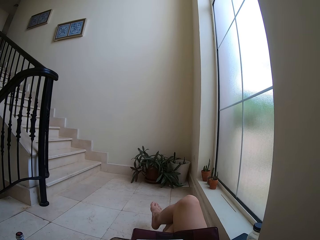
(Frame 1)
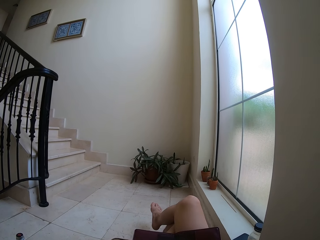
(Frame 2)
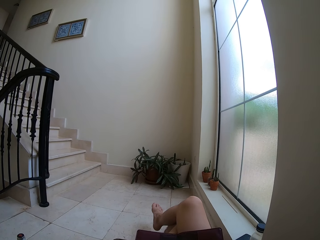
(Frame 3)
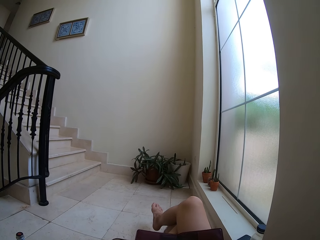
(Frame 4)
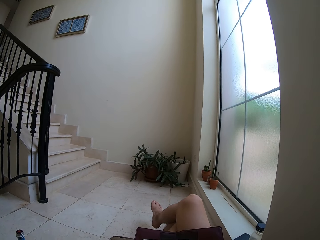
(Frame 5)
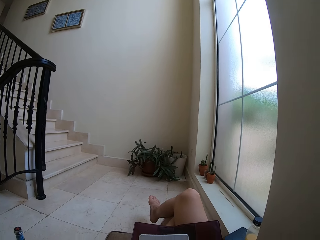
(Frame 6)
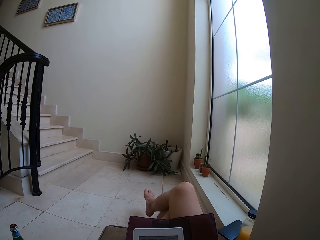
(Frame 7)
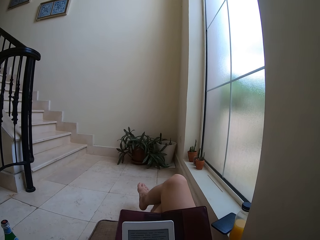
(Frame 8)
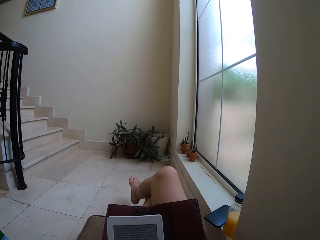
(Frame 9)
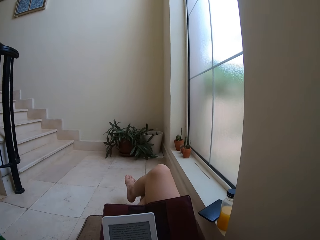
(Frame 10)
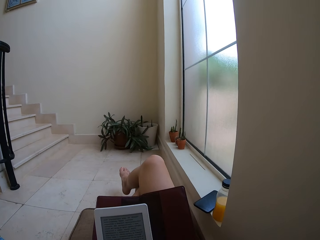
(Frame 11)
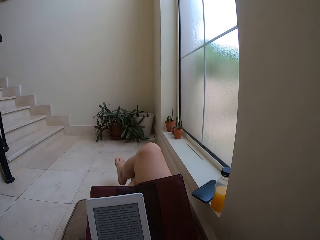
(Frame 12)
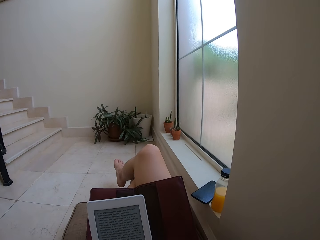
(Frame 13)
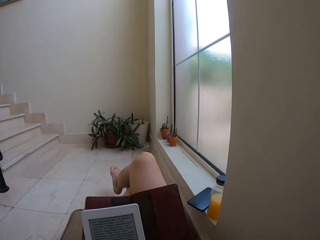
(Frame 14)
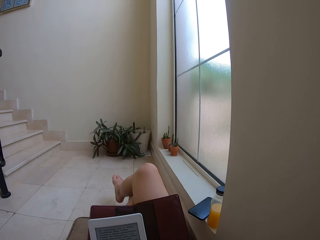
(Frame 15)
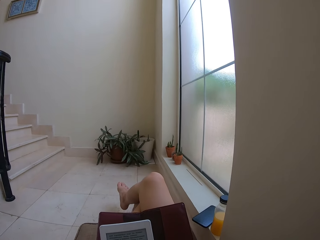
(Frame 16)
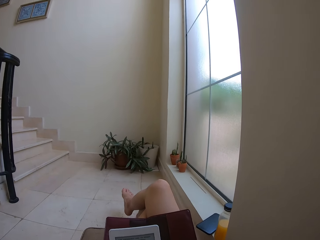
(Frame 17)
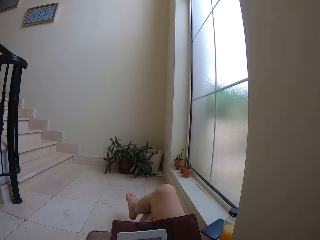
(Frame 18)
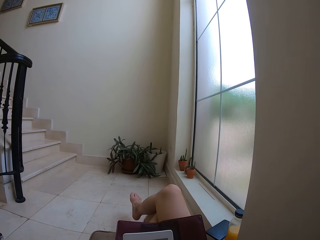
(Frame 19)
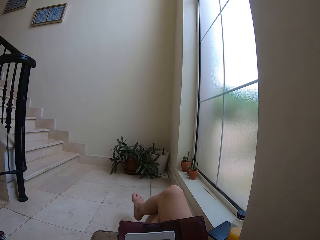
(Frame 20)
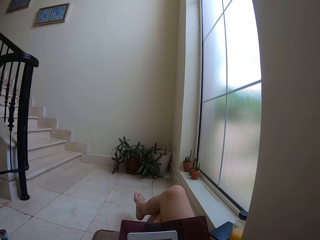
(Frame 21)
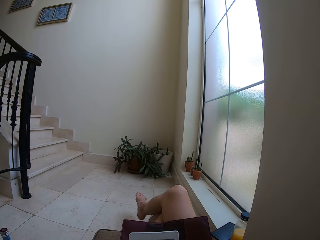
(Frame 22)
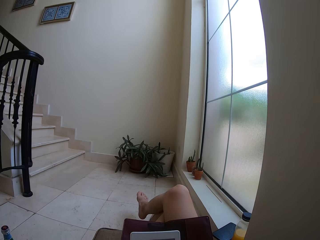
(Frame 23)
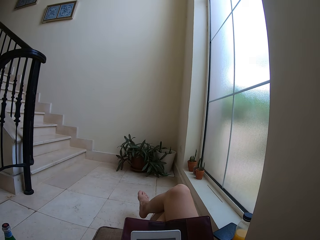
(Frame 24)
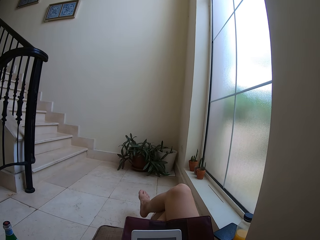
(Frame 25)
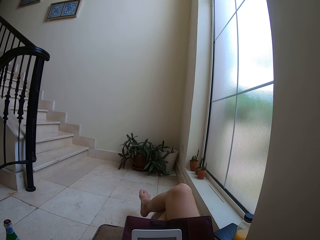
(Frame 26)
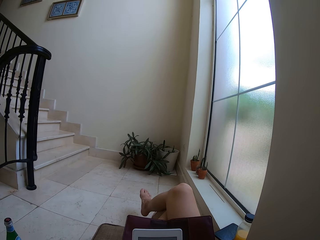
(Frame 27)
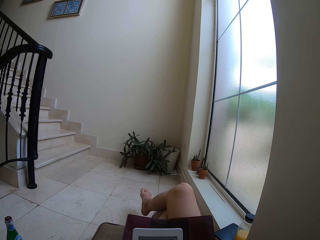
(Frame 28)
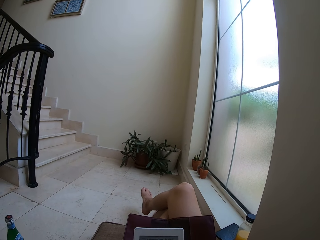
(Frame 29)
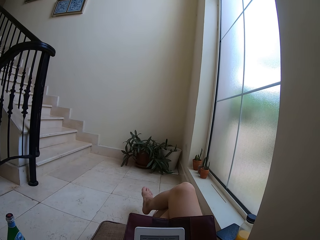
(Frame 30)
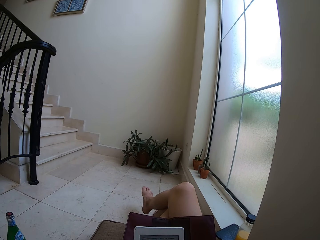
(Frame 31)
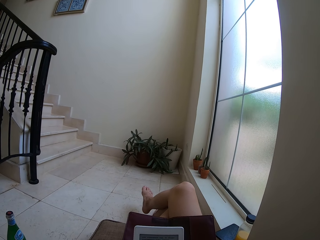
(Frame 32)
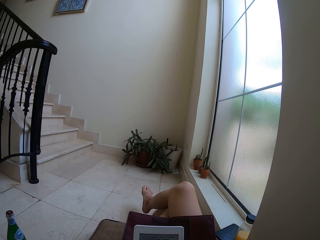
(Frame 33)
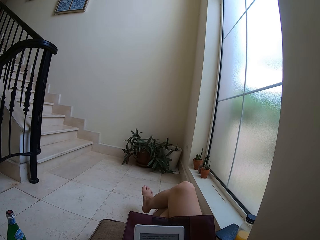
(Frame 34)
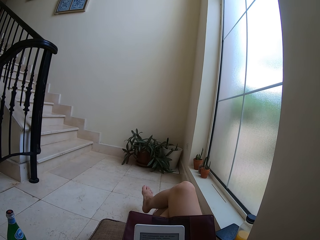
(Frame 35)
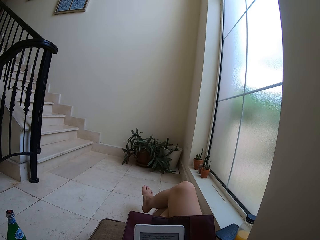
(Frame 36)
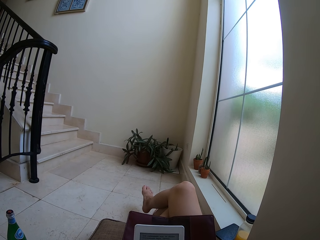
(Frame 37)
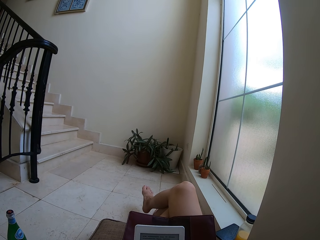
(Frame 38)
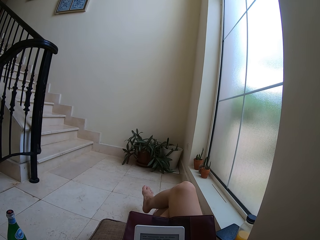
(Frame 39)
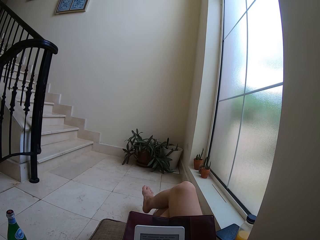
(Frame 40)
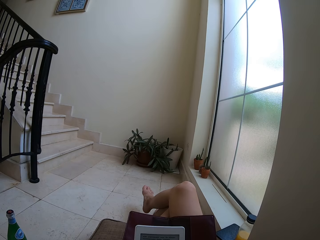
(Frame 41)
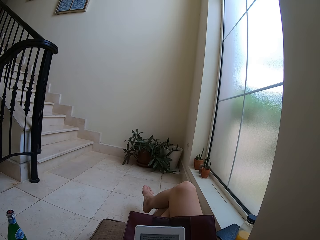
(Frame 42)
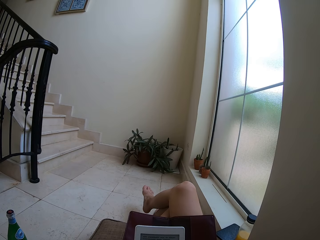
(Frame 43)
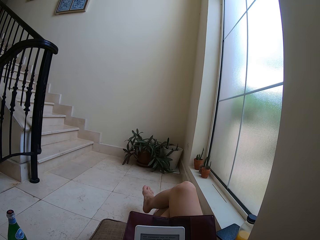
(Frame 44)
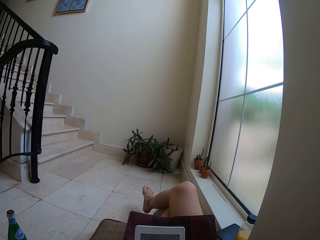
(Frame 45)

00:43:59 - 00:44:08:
The camera wearer reads on the tablet.

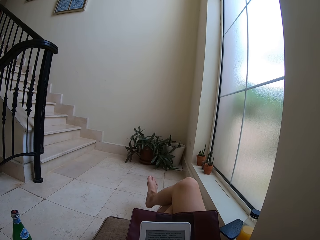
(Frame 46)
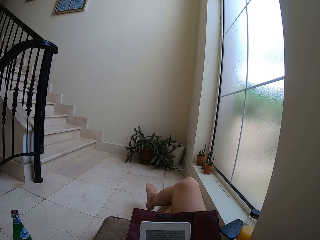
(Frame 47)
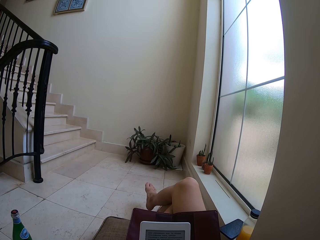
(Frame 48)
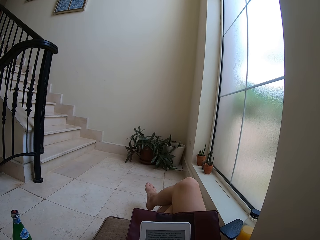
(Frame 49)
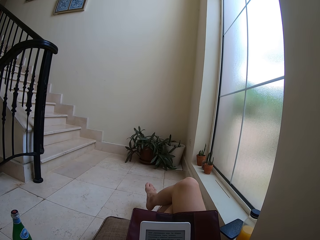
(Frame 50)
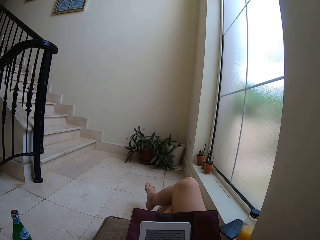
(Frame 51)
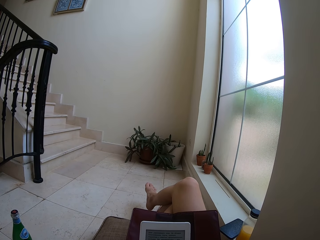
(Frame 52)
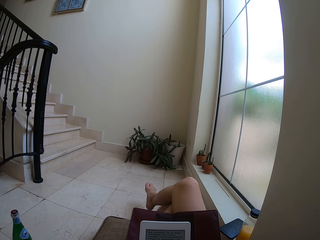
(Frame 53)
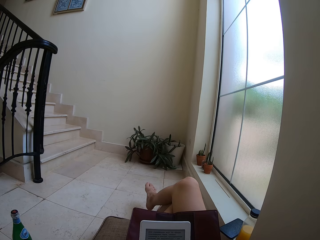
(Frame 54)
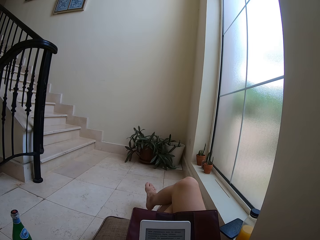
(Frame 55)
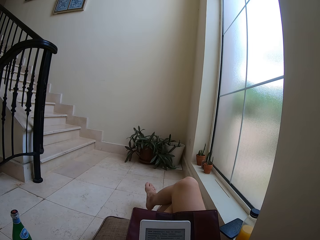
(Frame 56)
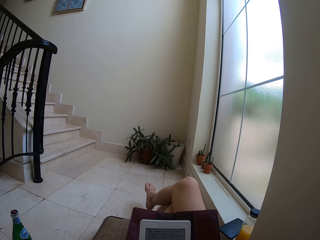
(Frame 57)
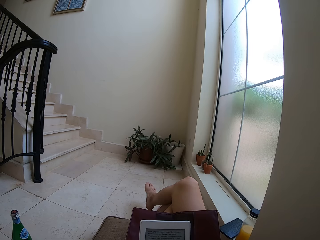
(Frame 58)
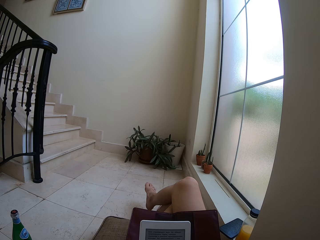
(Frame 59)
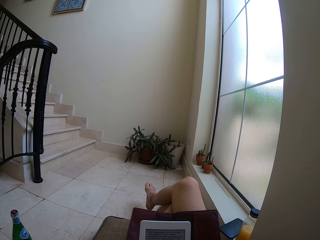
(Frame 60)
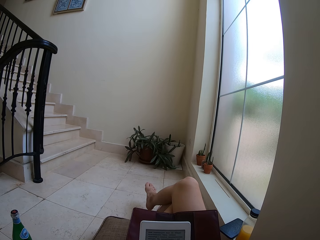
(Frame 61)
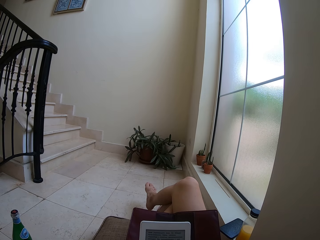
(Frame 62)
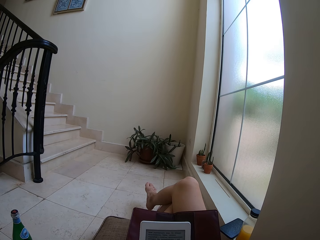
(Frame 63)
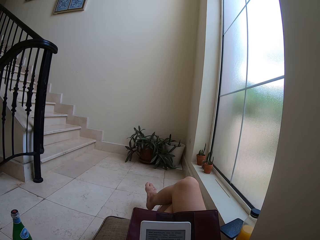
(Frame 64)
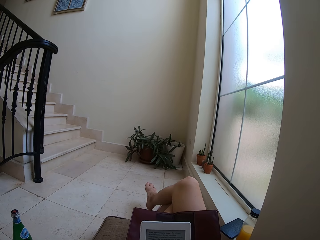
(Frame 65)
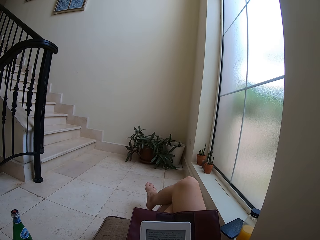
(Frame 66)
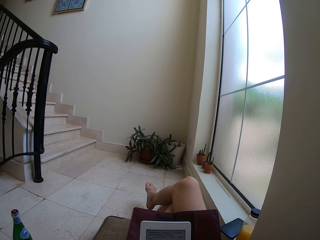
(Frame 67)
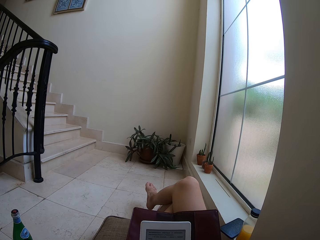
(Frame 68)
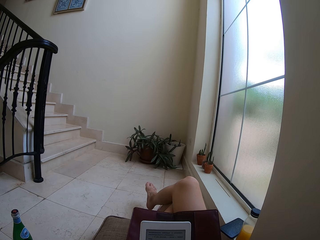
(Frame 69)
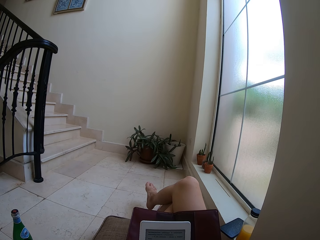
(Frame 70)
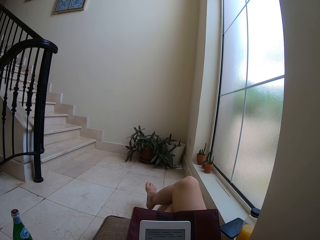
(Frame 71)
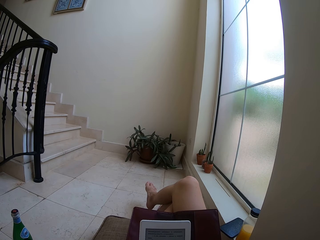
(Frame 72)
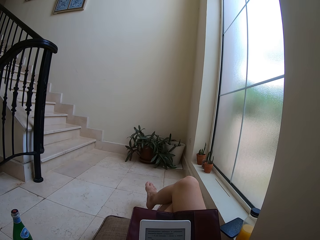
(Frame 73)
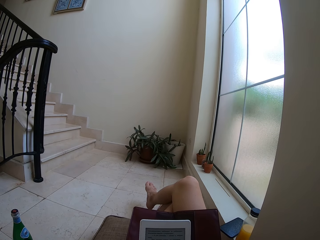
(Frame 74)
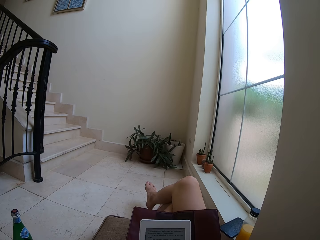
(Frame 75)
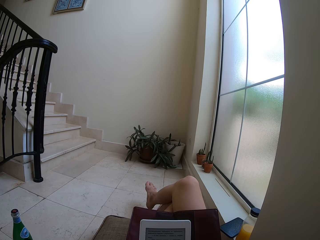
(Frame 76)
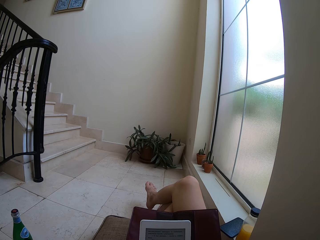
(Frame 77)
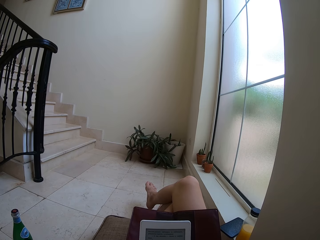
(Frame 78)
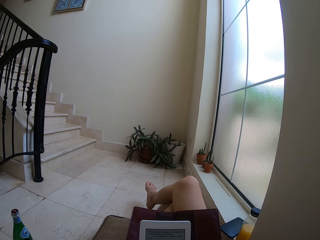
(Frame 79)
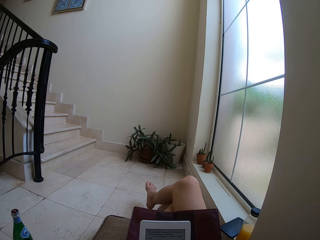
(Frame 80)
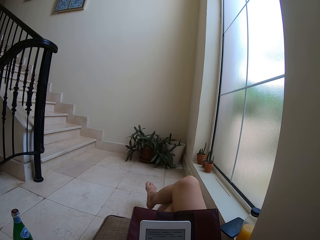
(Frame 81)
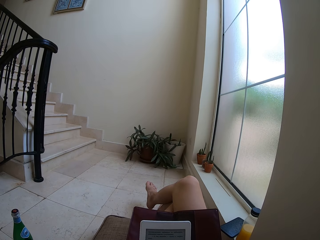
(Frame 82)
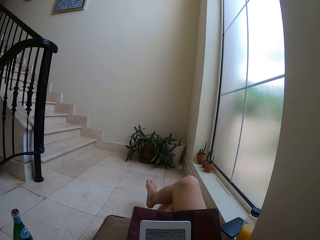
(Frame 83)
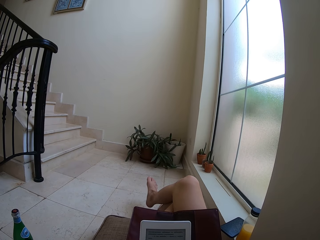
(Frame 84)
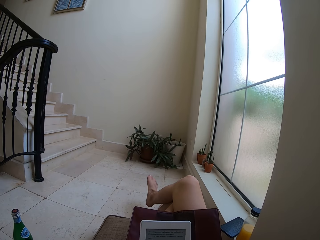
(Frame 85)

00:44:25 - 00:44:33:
The camera wearer moves his leg. He stares at the tablet.

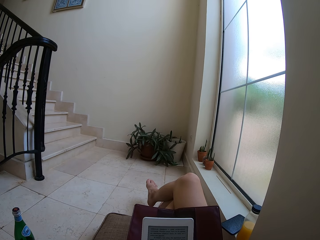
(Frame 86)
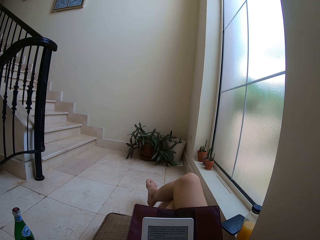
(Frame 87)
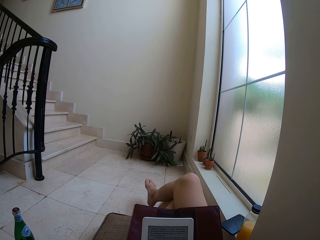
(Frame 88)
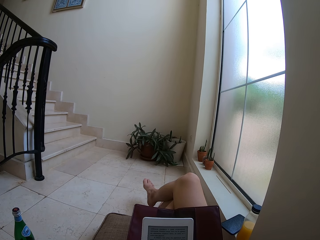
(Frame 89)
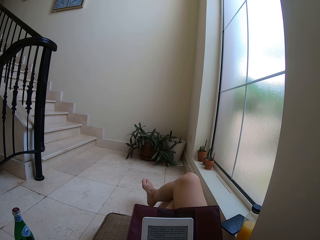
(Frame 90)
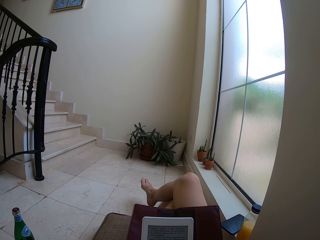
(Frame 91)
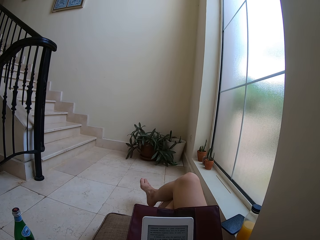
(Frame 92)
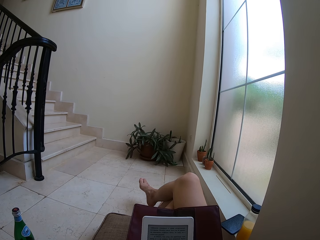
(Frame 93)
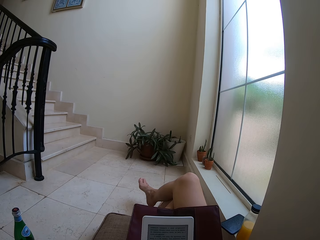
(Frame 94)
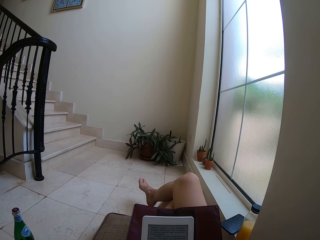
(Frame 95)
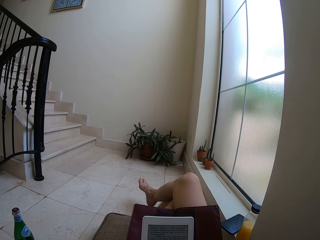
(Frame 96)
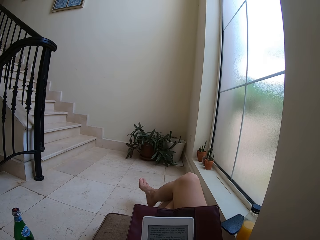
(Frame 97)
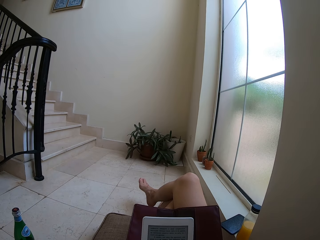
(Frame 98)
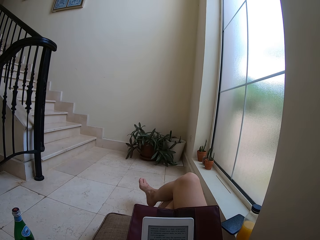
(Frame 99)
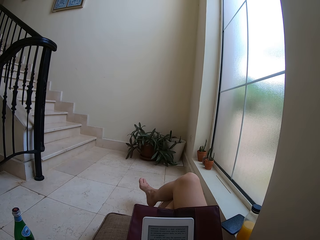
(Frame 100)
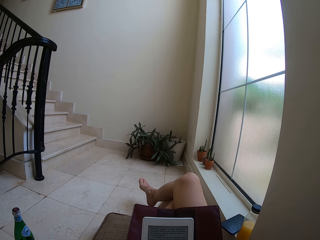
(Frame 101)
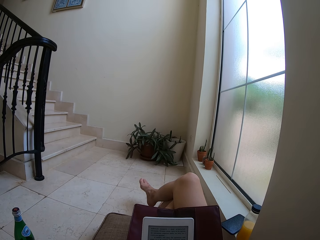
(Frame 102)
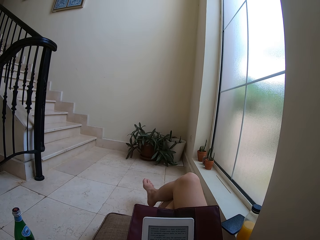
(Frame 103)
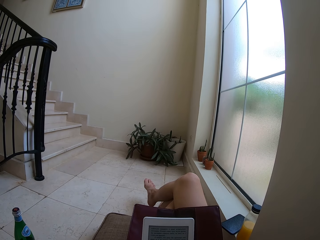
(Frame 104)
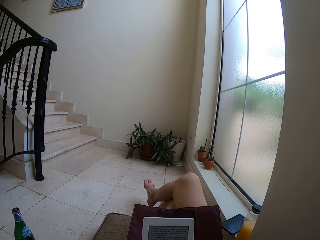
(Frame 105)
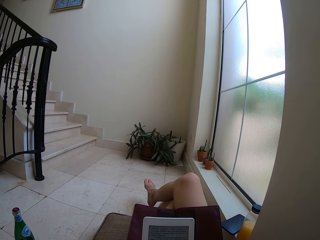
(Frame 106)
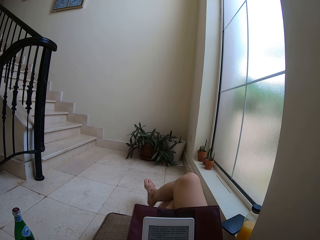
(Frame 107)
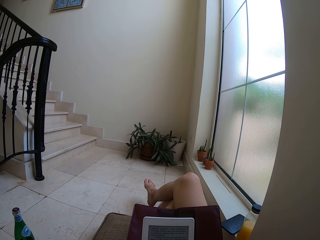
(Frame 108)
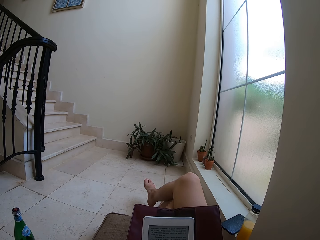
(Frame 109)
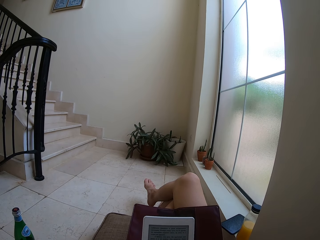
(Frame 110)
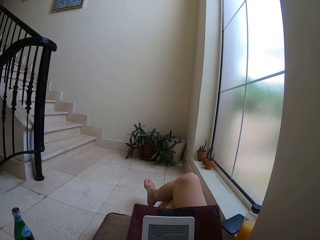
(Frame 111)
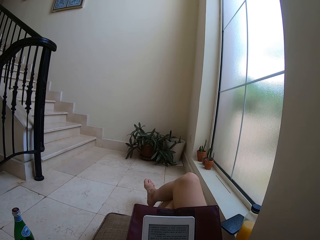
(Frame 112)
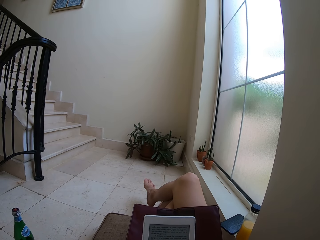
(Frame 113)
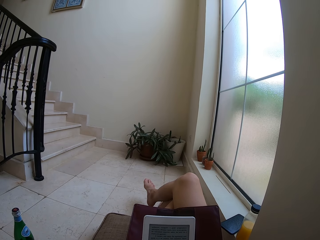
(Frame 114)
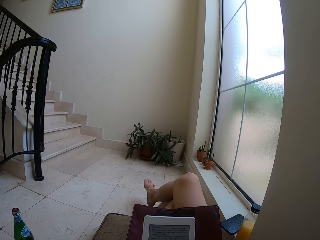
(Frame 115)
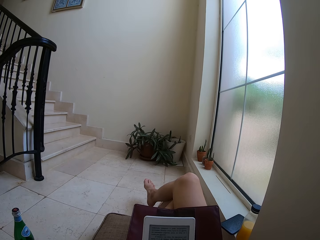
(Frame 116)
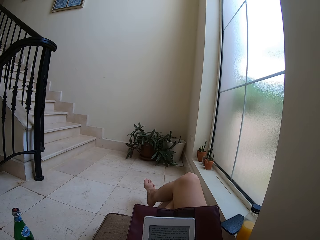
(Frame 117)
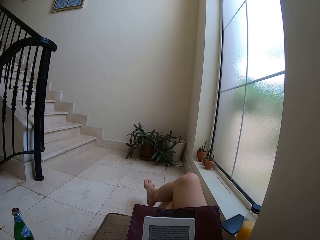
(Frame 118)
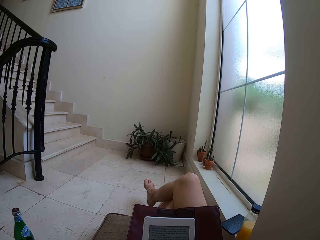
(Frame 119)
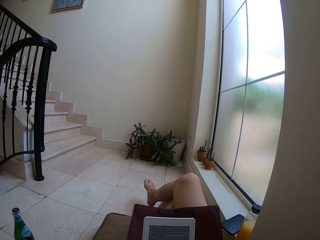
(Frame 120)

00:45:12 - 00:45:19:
The camera wearer moves his leg. He stares at the tablet. He stares at the tablet again.
